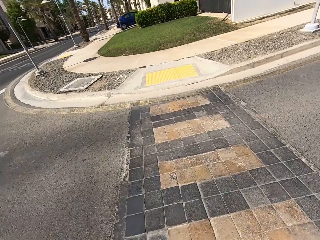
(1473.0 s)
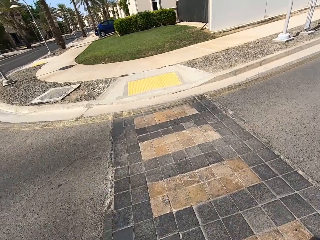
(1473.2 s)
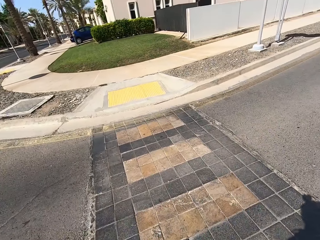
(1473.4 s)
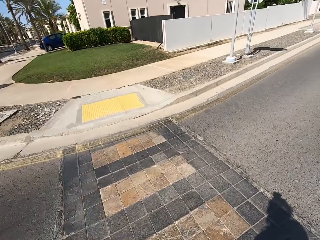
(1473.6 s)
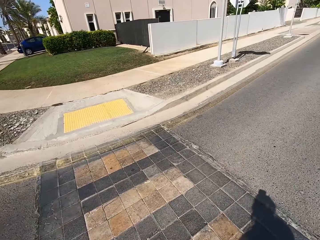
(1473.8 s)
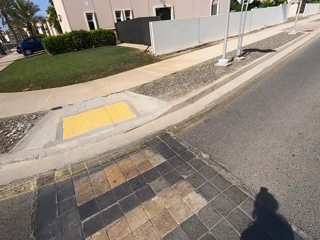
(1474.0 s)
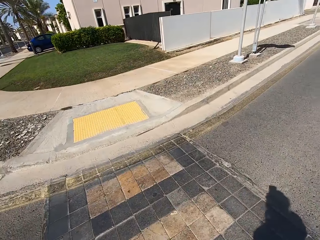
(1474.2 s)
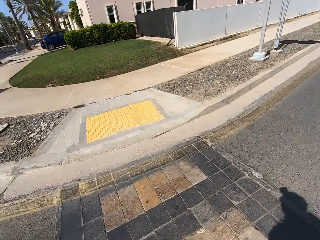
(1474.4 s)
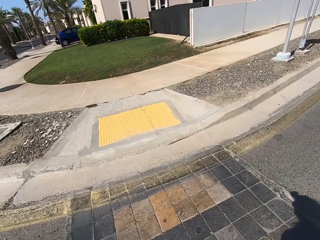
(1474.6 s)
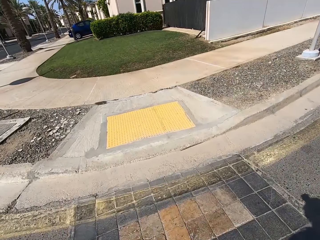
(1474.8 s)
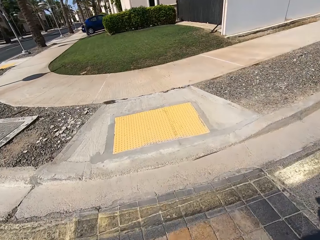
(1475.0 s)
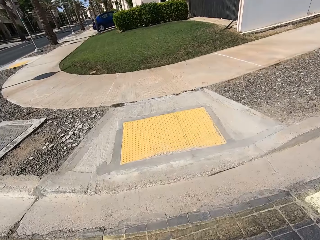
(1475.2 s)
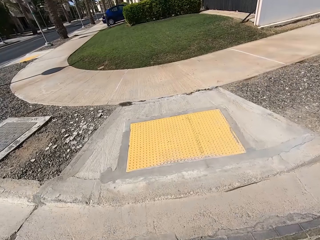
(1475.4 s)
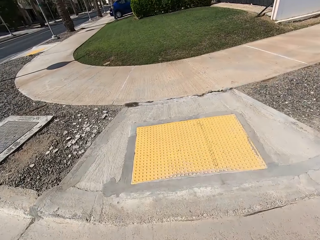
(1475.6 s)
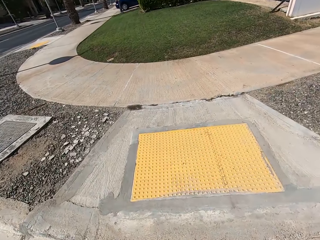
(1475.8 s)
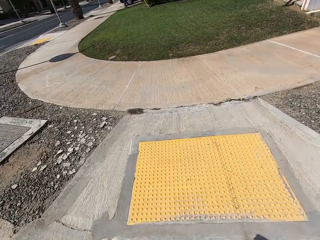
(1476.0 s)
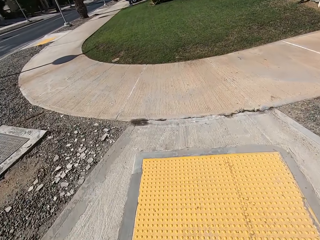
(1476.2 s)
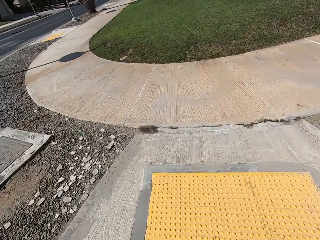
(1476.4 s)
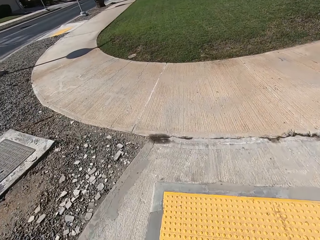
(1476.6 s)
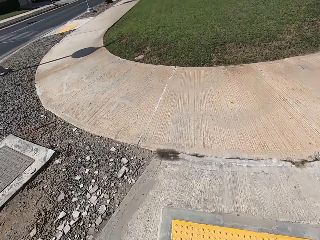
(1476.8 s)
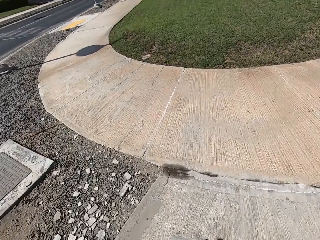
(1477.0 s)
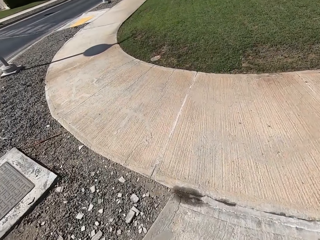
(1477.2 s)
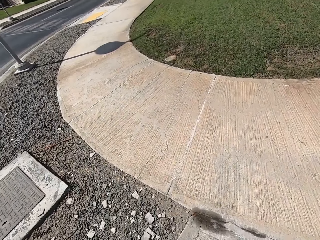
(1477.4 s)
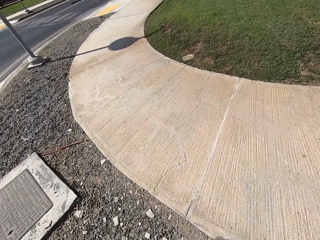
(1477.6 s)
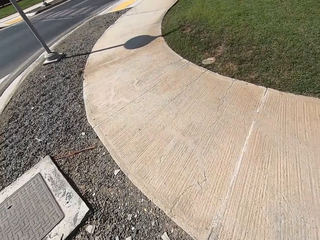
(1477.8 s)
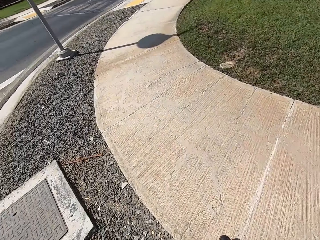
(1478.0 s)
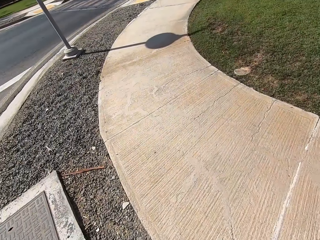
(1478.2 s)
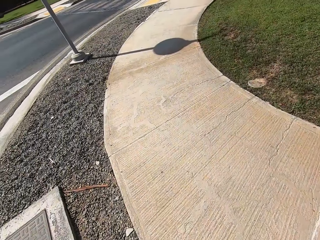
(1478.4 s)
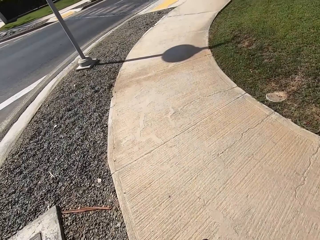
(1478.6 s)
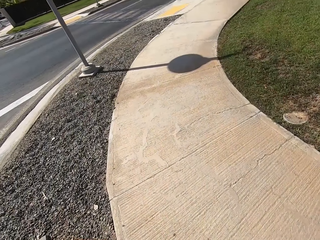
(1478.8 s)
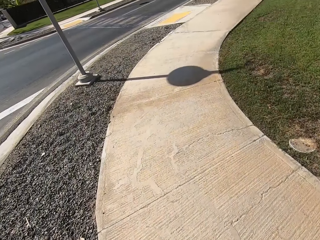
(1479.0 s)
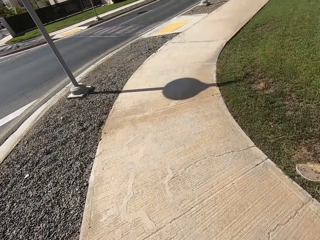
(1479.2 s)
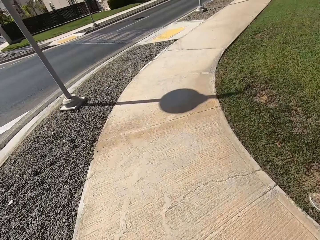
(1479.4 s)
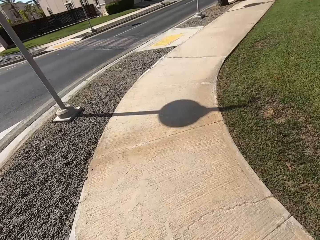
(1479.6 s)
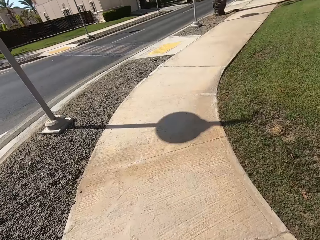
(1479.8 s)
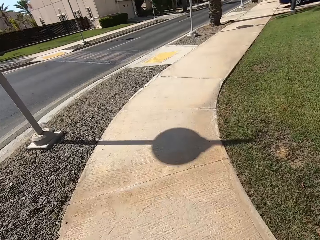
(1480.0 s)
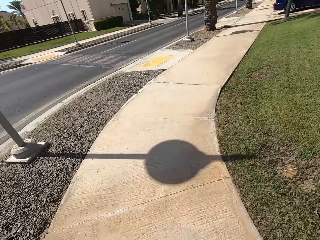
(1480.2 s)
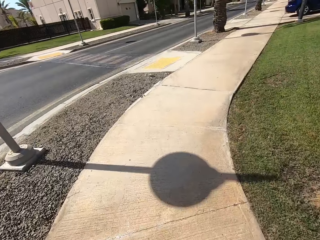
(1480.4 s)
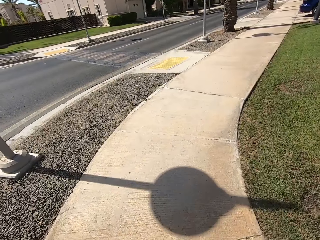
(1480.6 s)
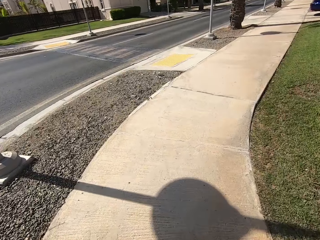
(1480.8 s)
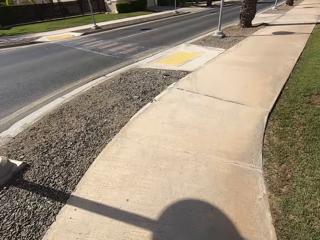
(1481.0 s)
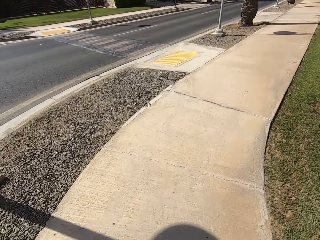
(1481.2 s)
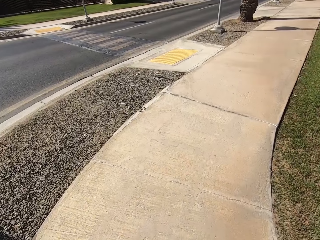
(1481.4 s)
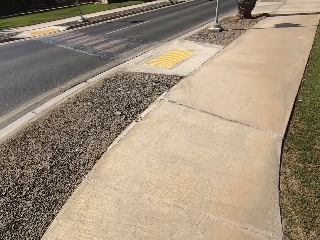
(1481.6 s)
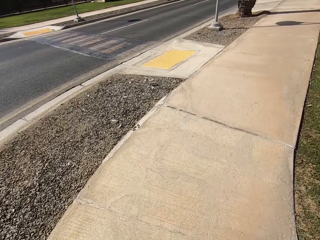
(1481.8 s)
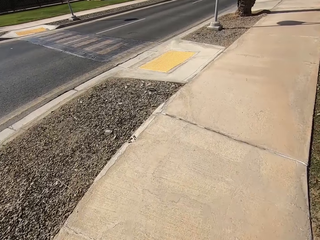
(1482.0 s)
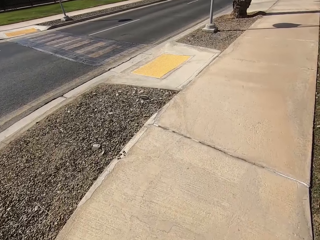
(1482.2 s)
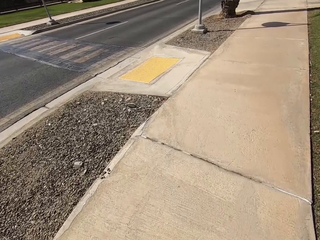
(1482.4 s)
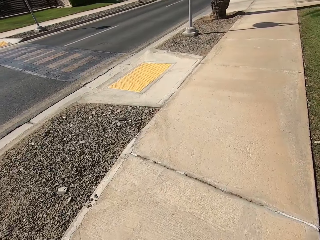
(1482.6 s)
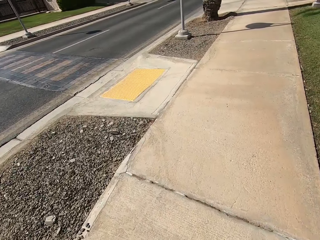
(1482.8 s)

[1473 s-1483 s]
The camera wearer looks down.

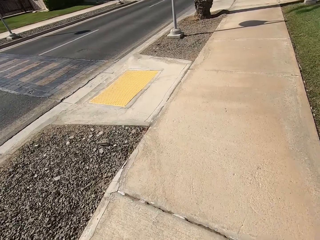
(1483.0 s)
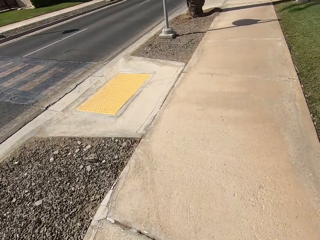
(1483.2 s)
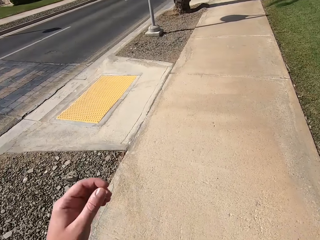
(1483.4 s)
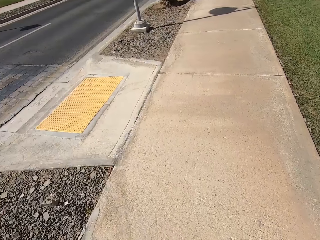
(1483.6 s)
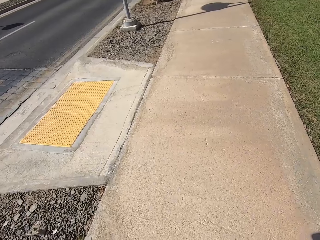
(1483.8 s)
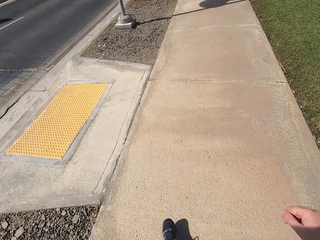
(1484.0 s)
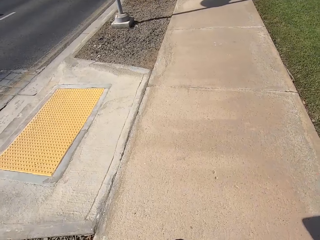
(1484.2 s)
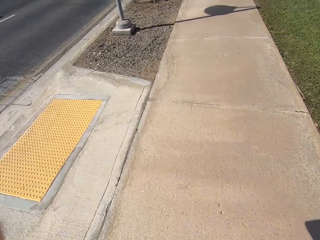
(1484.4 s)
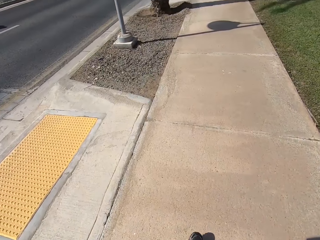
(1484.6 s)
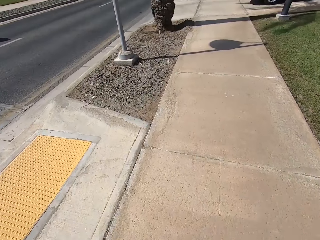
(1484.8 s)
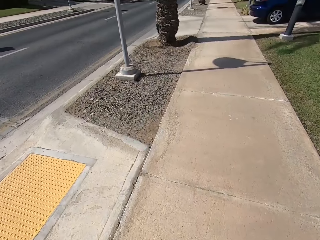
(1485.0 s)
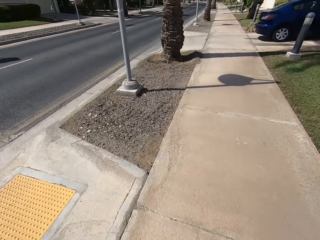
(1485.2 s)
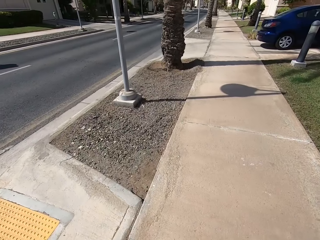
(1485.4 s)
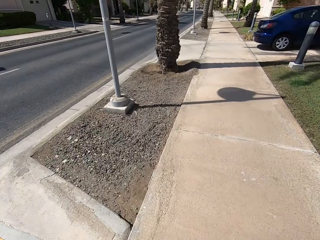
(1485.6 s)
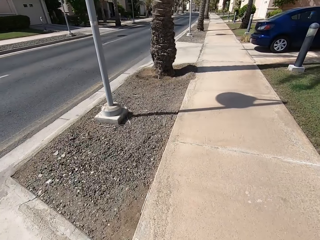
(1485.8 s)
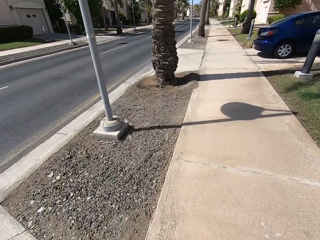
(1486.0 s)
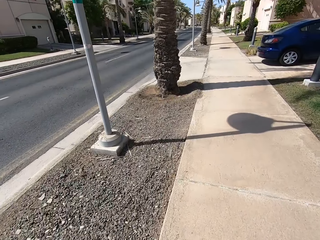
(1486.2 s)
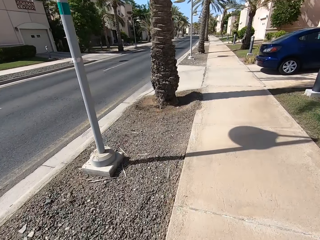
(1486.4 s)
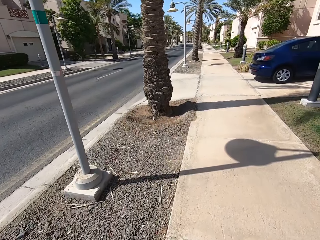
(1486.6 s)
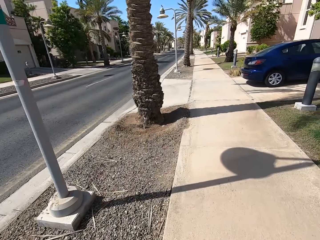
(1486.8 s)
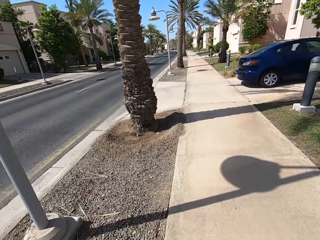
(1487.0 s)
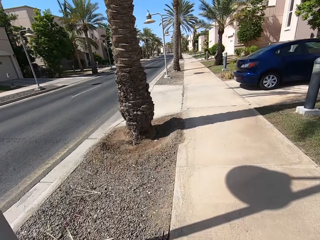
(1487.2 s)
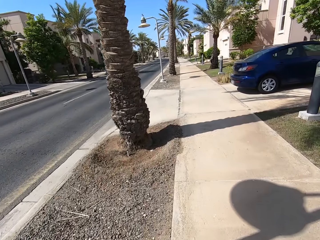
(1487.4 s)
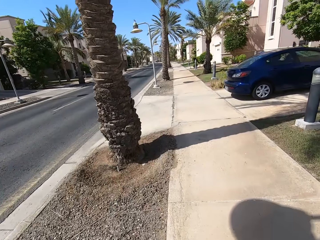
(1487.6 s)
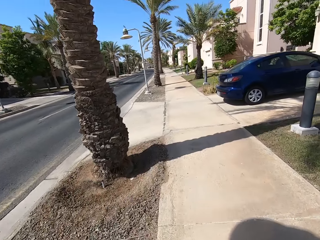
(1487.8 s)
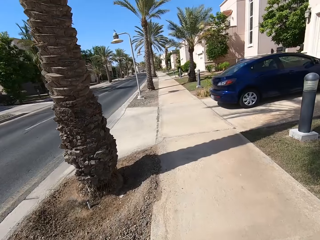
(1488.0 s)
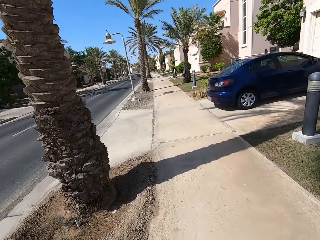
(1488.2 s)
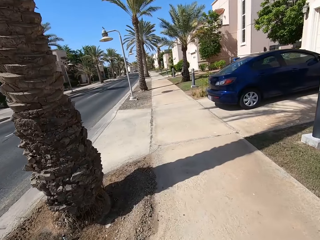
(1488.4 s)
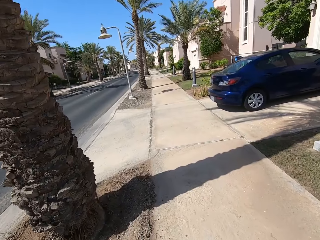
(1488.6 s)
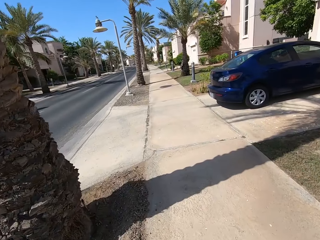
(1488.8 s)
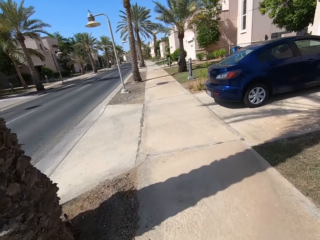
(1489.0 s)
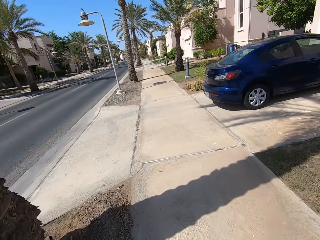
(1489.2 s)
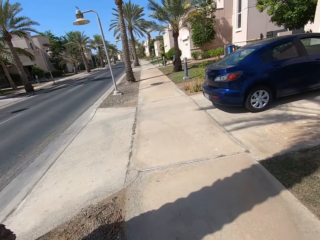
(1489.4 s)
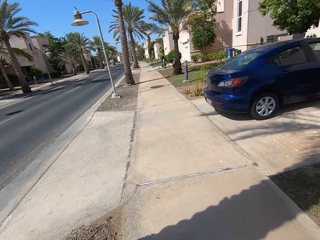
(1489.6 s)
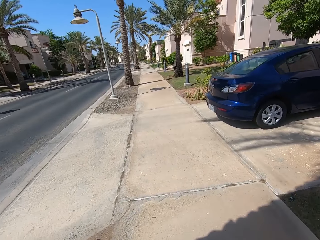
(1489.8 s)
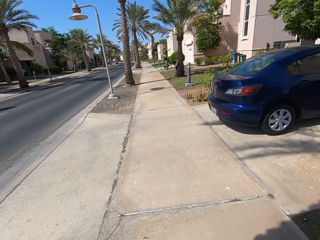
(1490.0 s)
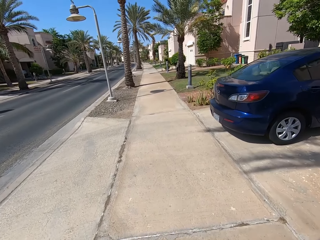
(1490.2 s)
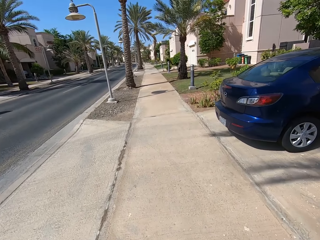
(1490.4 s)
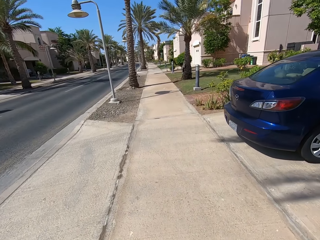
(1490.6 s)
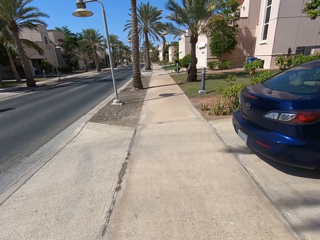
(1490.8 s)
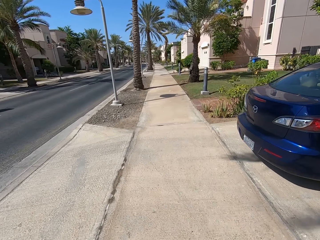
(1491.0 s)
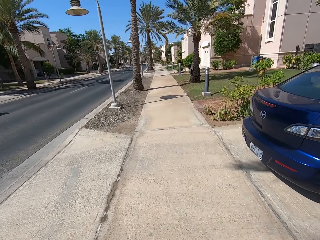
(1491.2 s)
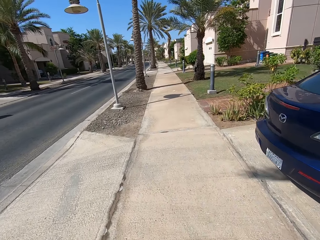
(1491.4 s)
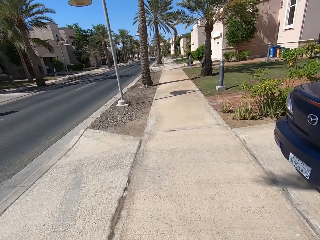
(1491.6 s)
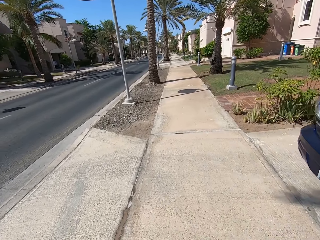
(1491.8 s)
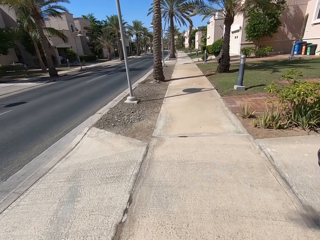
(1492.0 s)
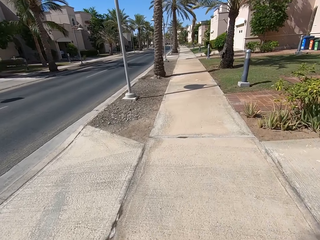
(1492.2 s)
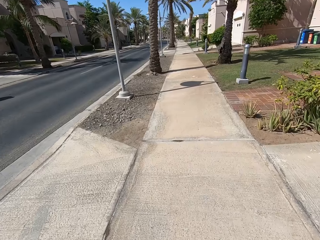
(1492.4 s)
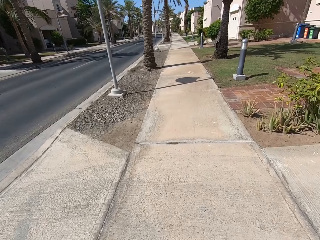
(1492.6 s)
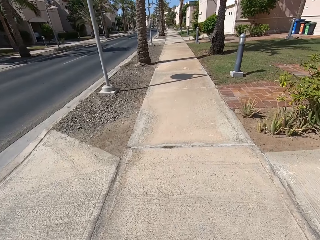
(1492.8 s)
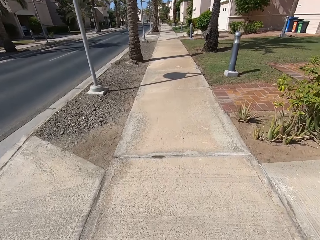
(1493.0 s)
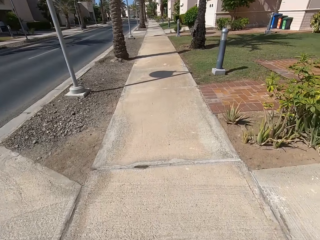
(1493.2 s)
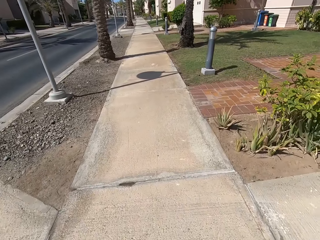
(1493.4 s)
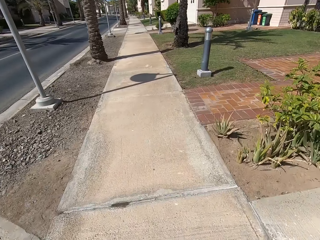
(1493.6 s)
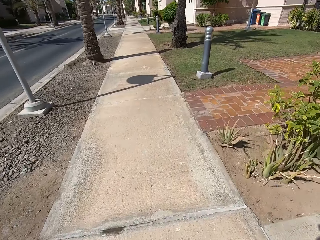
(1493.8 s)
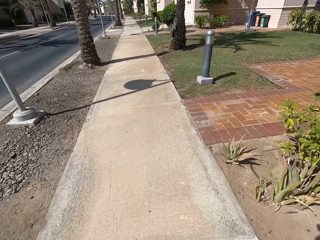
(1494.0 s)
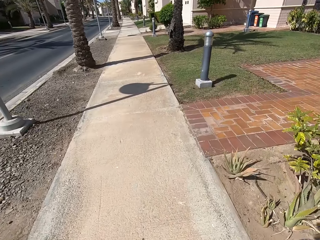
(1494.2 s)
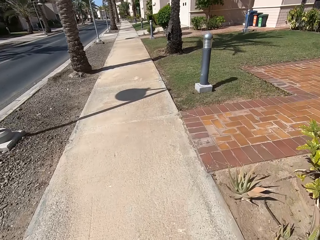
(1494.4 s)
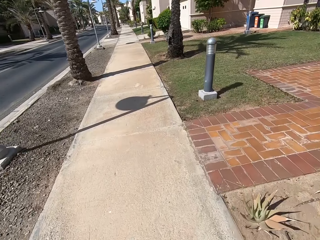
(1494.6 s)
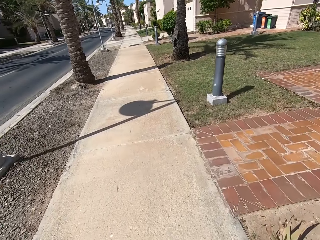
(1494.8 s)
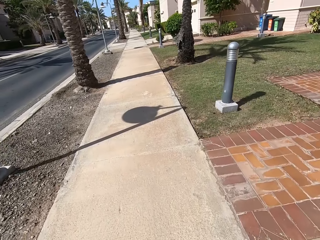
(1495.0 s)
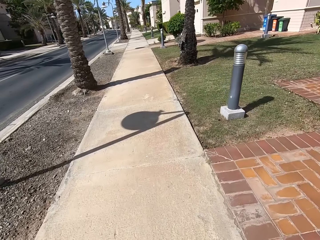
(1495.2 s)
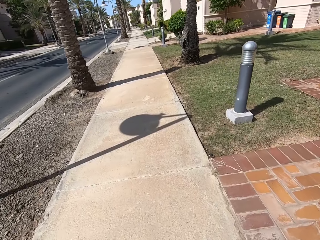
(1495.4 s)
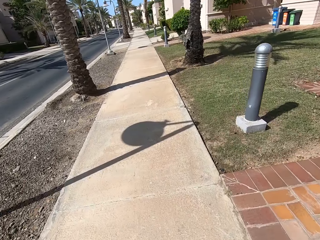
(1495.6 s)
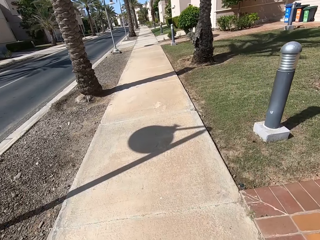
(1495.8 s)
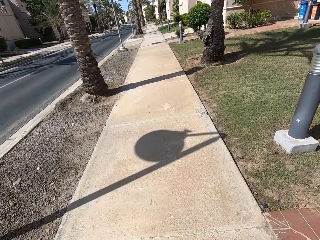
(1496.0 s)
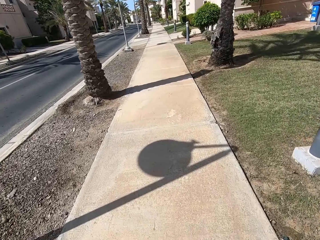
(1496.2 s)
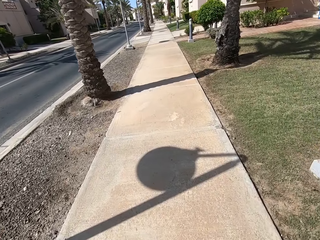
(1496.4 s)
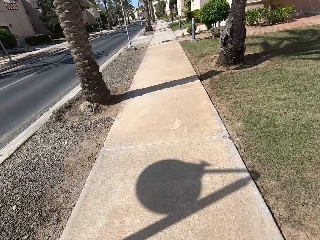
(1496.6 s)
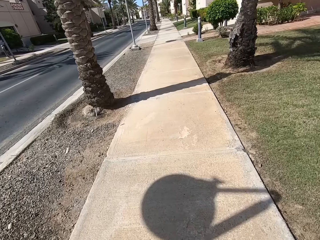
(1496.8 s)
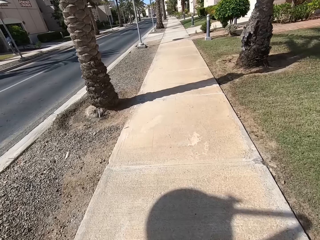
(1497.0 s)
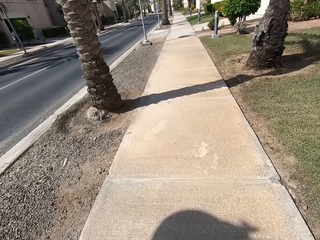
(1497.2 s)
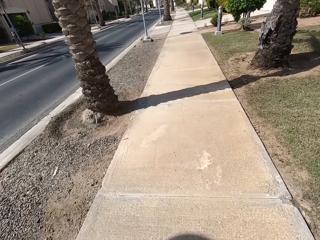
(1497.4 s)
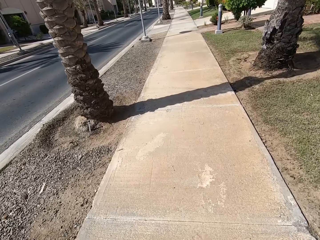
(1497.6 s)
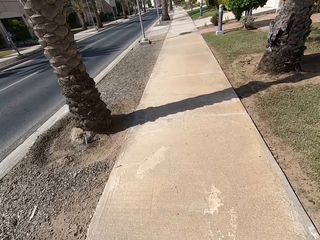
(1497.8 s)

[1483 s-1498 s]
The camera wearer adjusts the camera. They walk along the pathway. They look in front.
